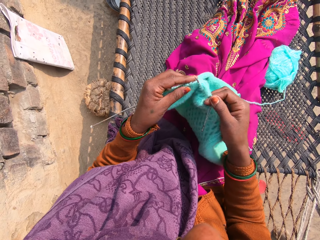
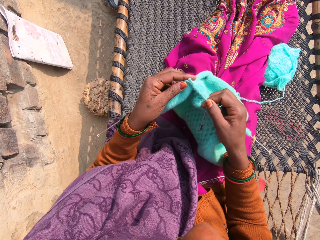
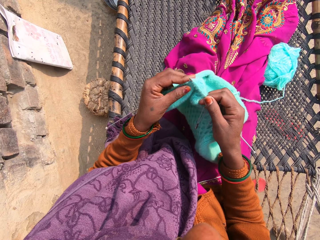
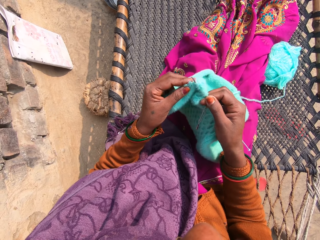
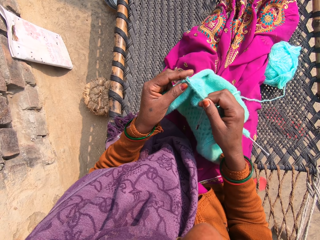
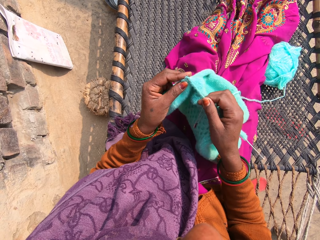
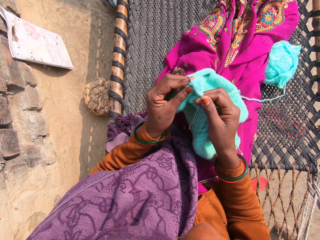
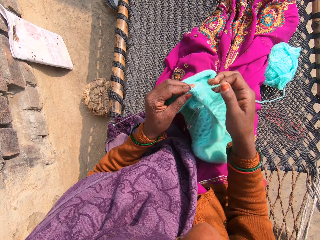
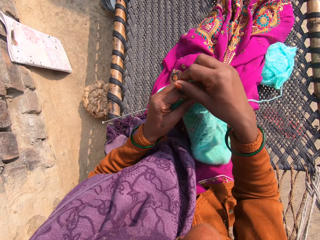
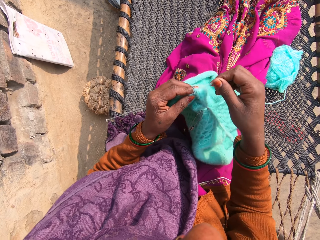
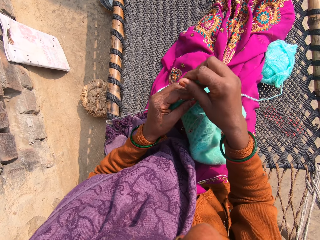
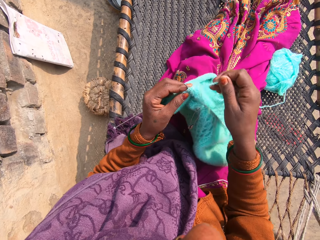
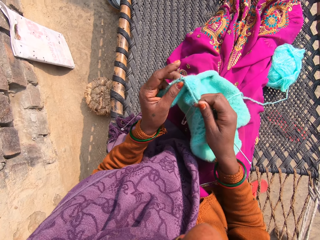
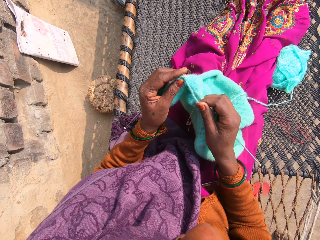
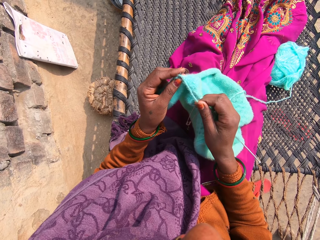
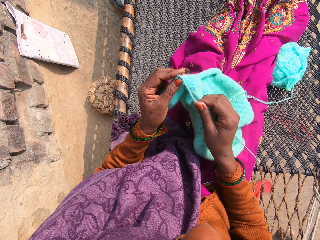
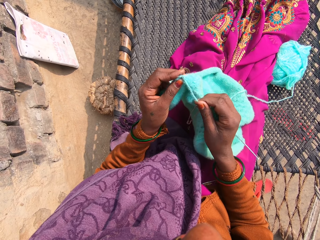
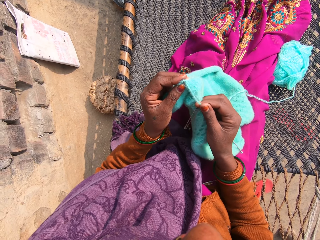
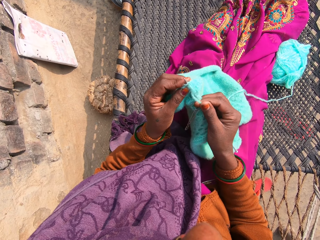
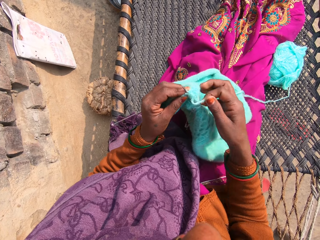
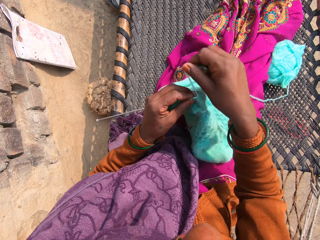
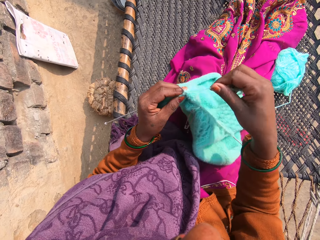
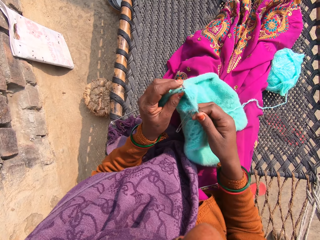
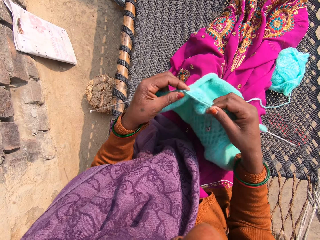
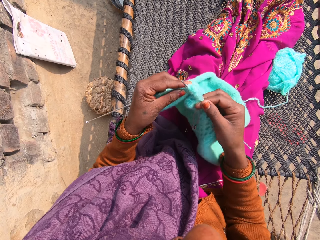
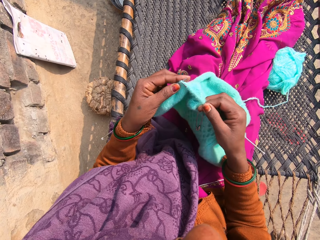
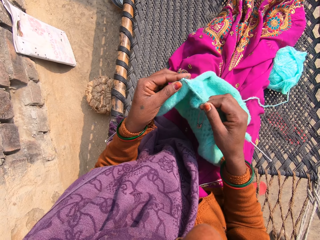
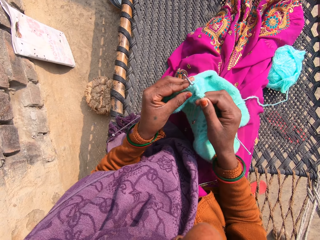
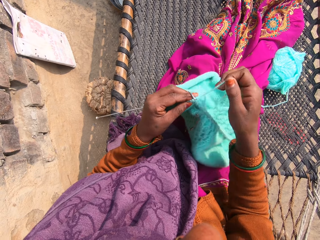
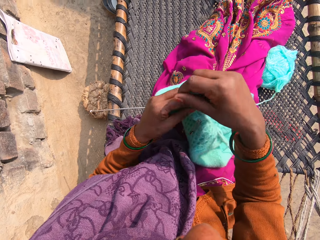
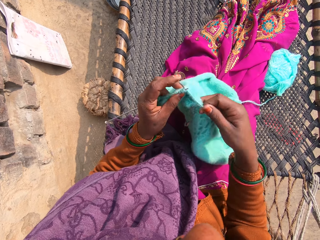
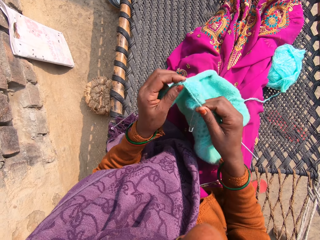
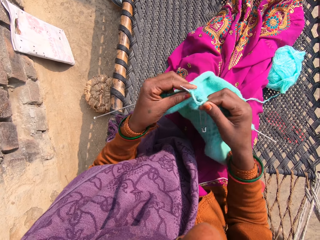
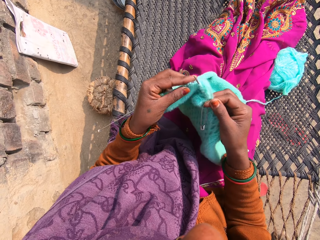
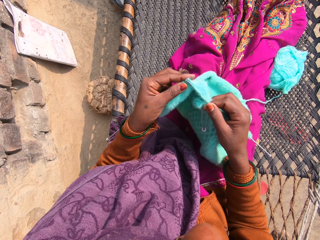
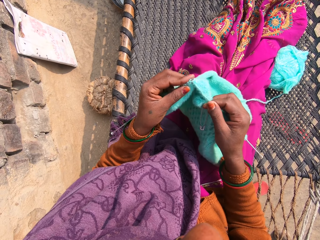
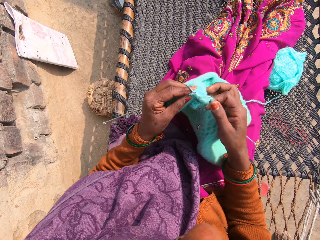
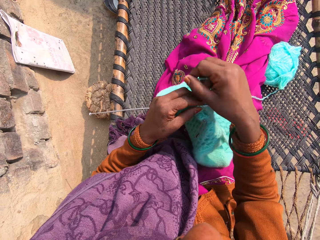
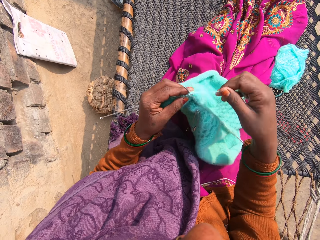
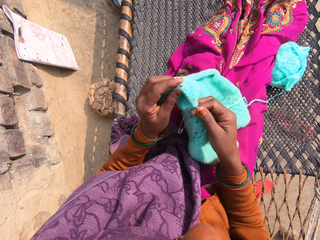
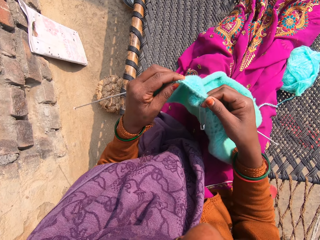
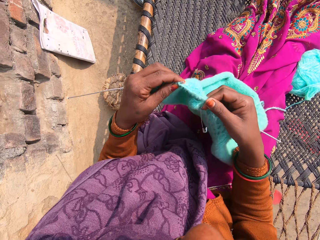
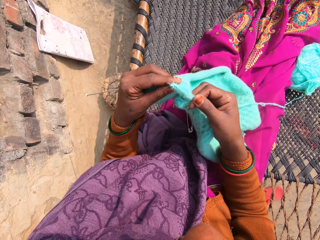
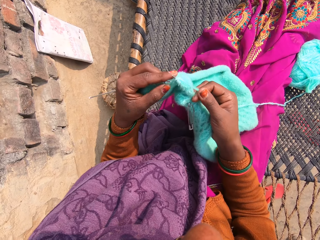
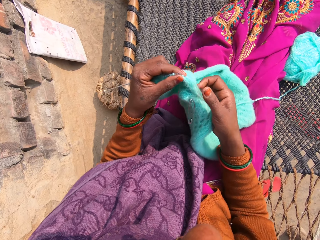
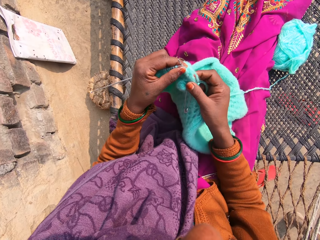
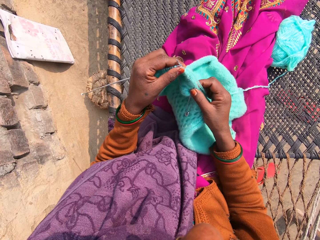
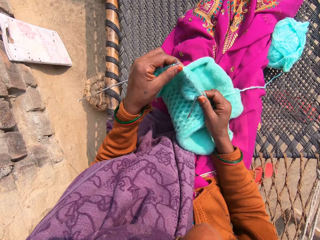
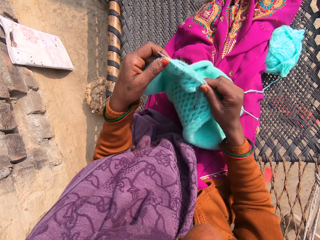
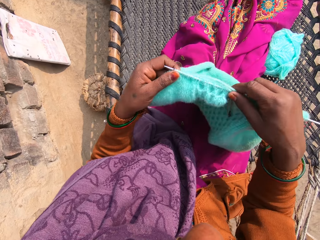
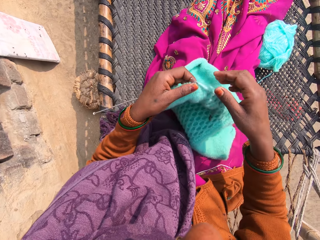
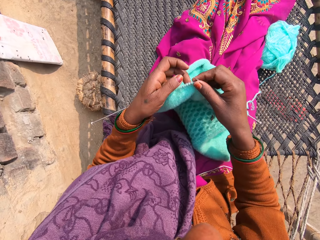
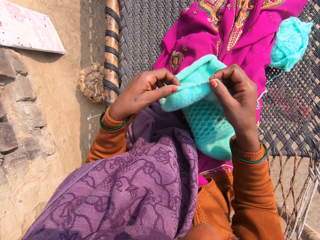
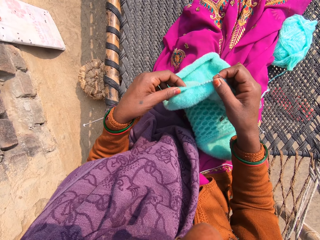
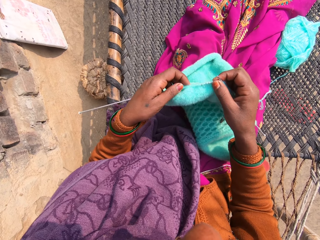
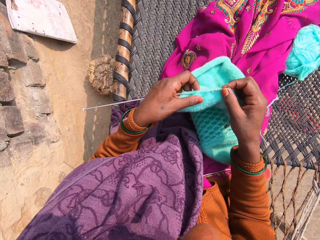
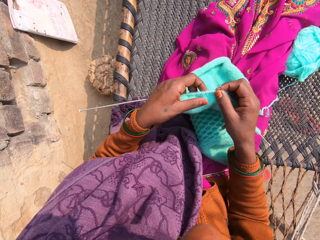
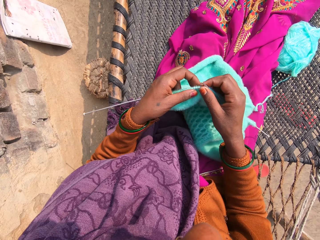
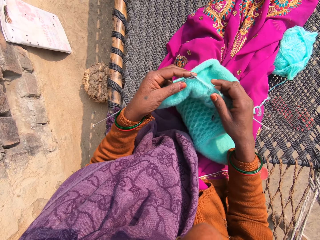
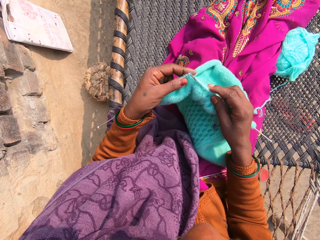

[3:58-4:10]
The camera wearer wraps the thread round the right hand crochet. They adjust the piece of garment.

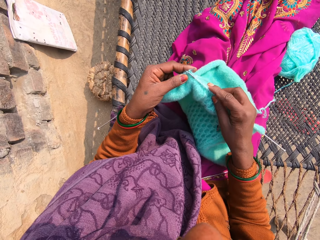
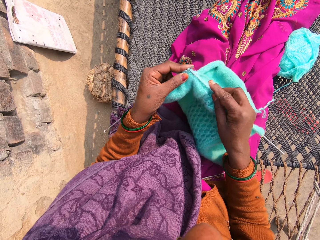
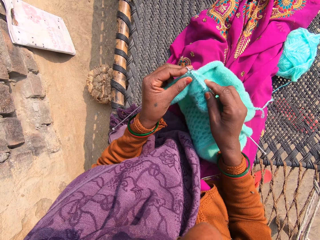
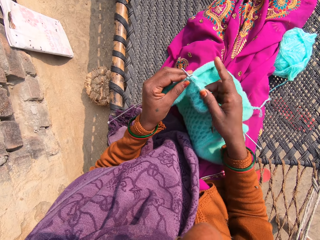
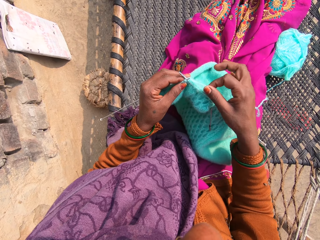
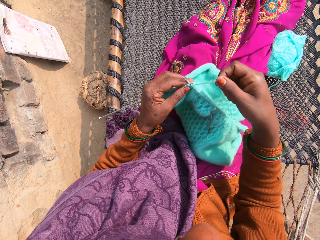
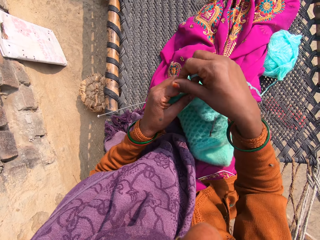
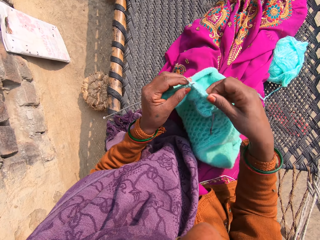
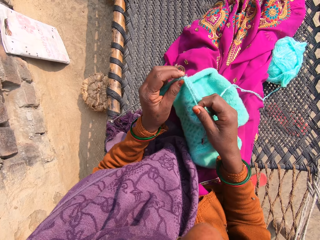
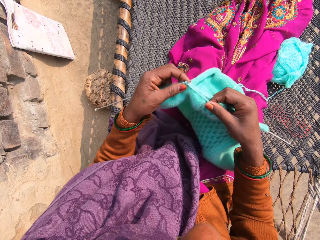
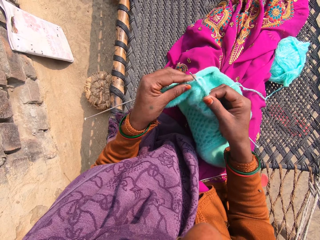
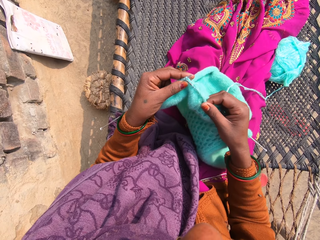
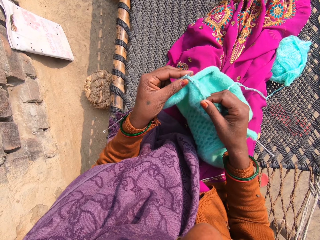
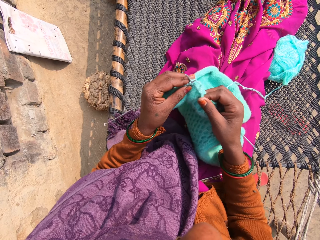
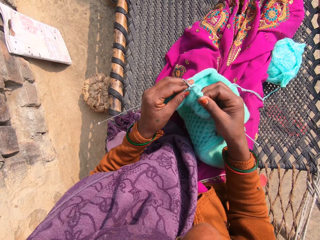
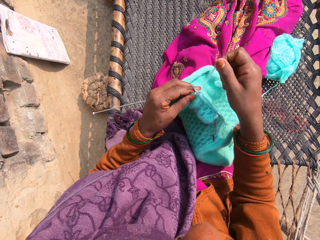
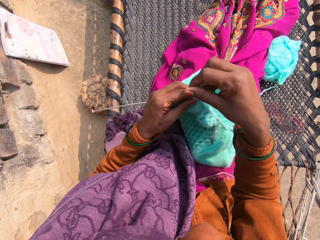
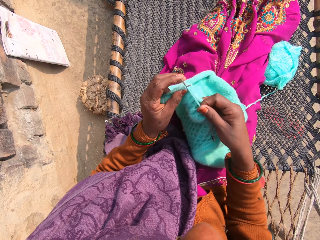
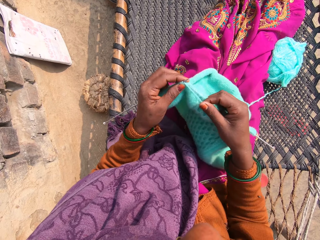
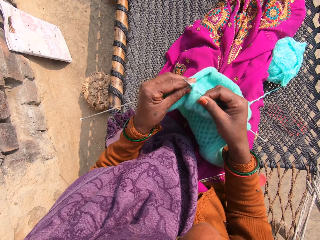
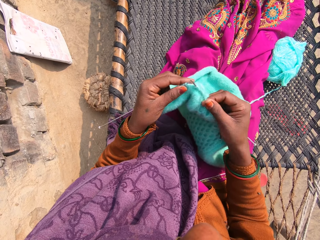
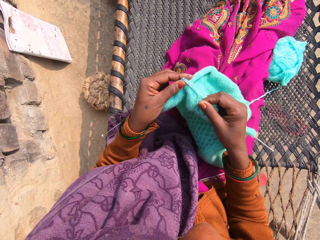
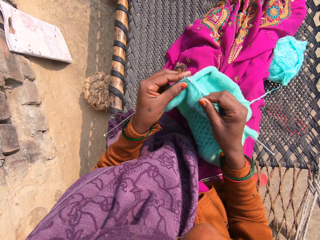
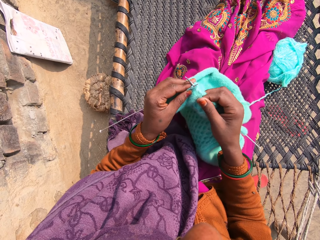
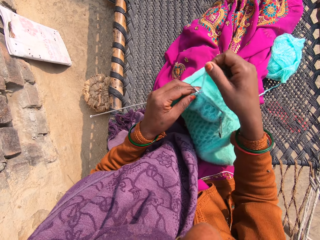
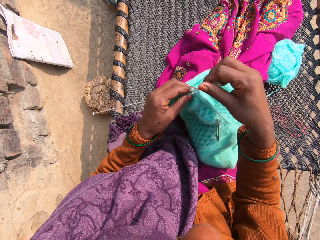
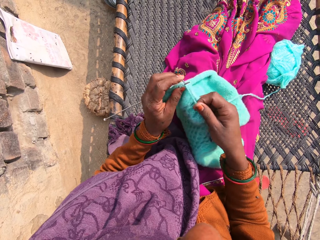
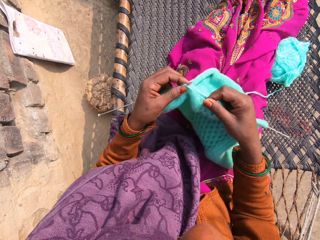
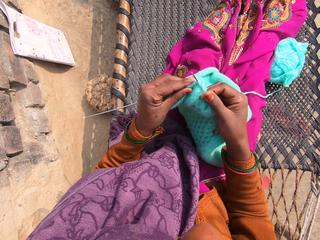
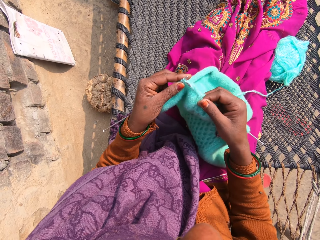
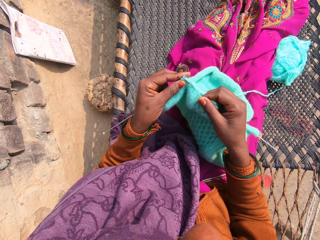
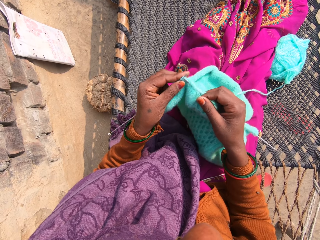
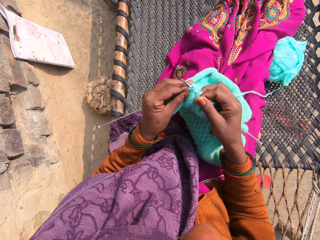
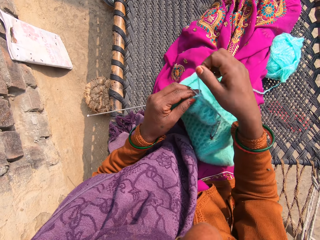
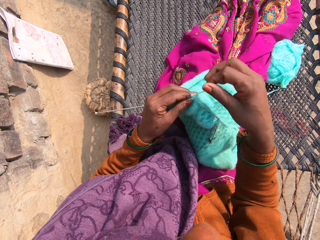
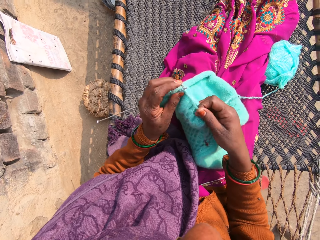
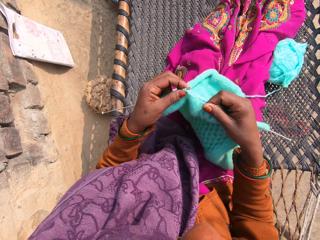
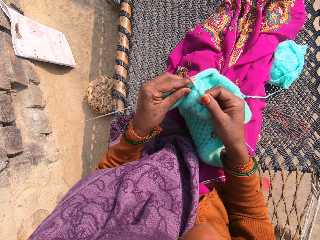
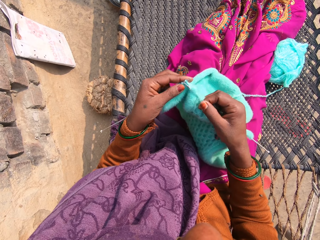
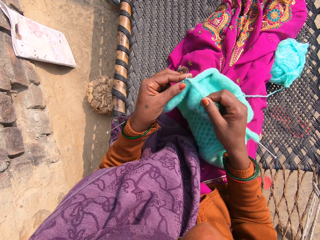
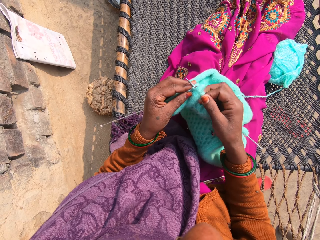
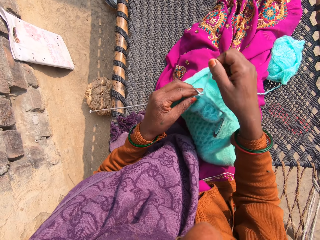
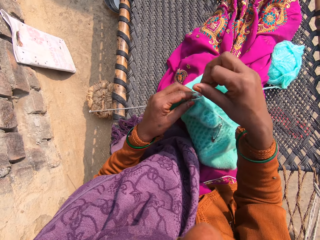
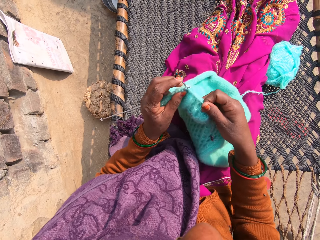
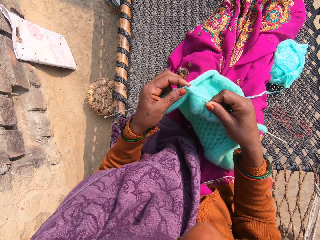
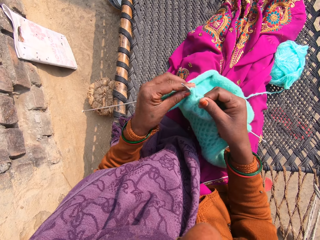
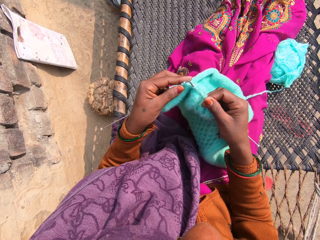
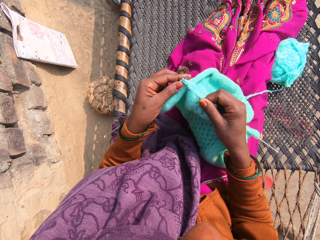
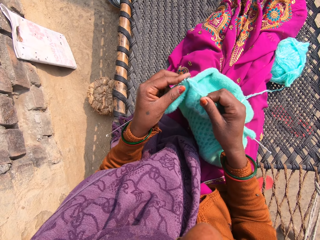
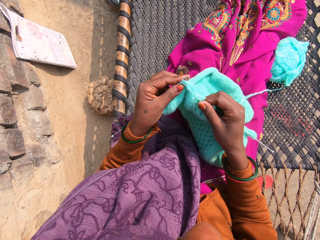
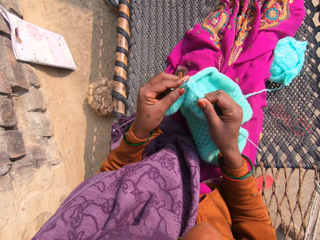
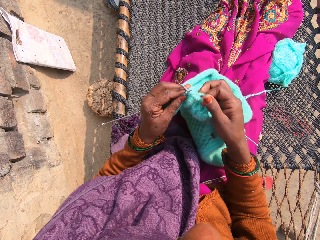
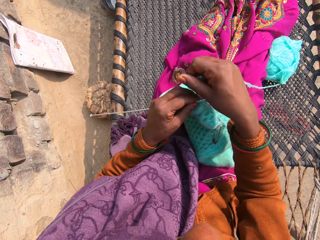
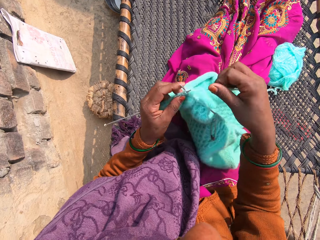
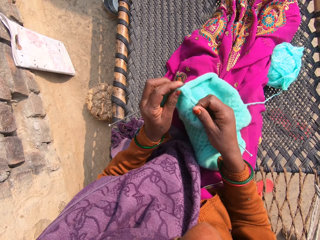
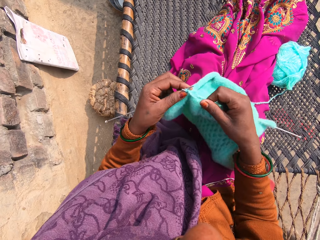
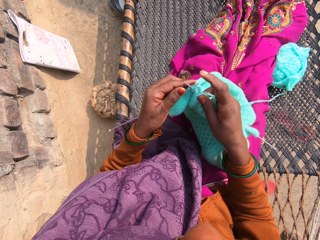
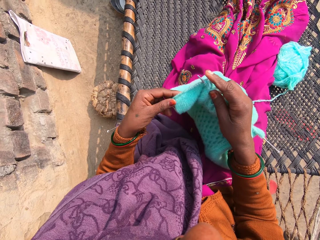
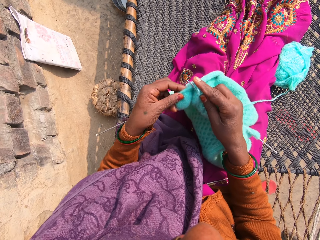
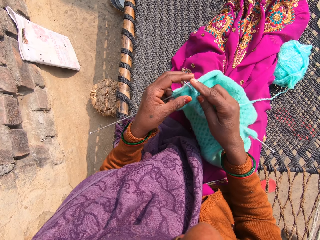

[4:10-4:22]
The camera wearer knits the yarn into a piece of garment with knitting pins in the right and the left hand. They wrap the thread round the right hand crochet.
